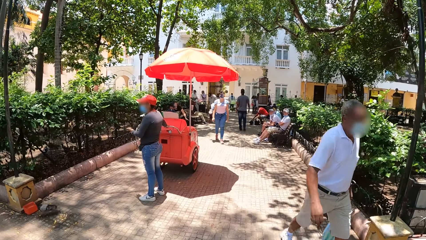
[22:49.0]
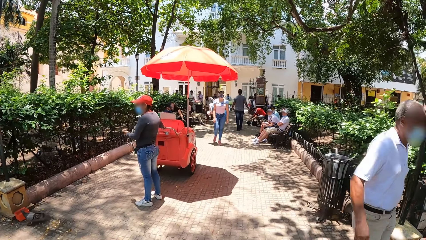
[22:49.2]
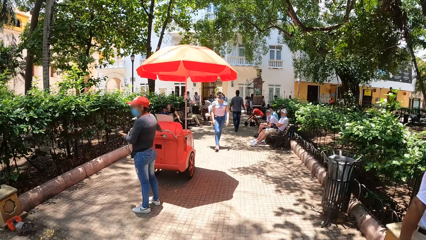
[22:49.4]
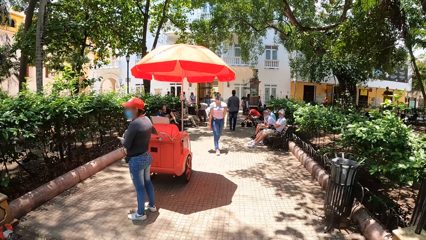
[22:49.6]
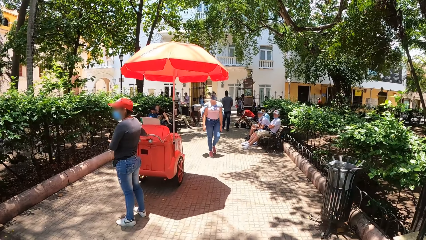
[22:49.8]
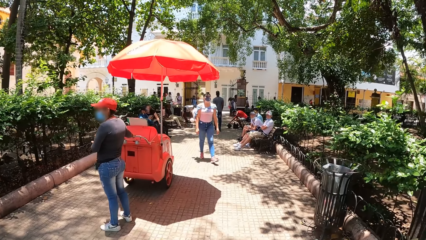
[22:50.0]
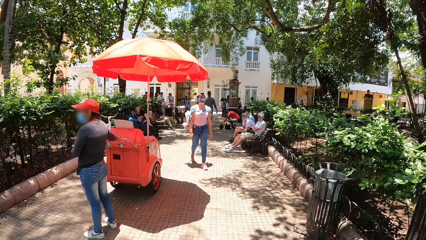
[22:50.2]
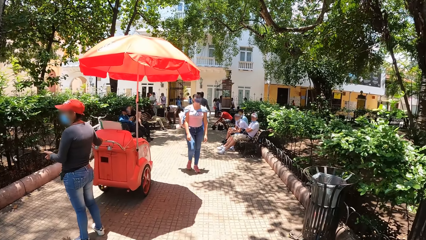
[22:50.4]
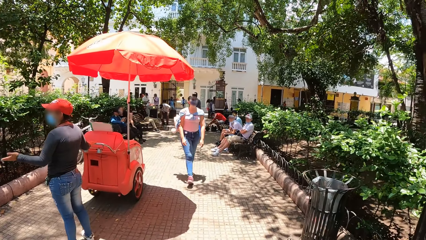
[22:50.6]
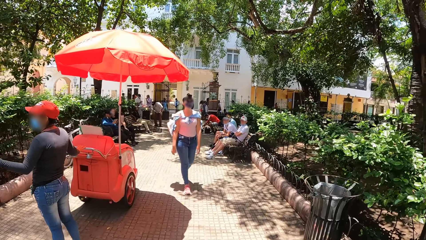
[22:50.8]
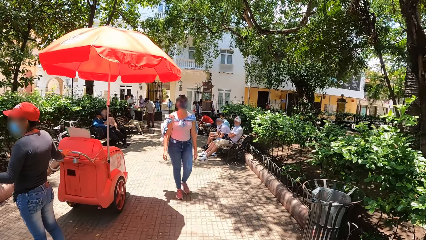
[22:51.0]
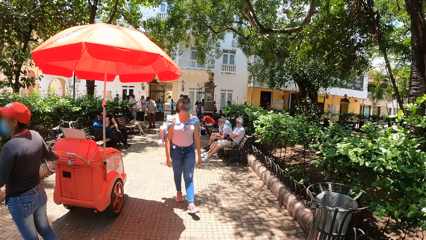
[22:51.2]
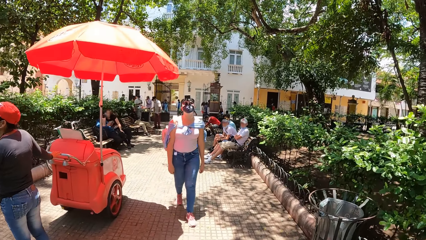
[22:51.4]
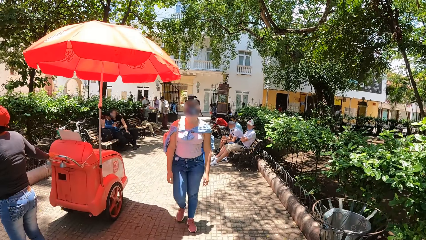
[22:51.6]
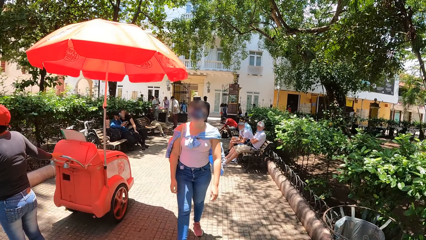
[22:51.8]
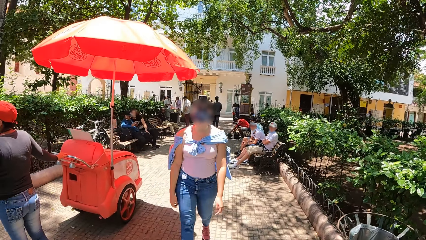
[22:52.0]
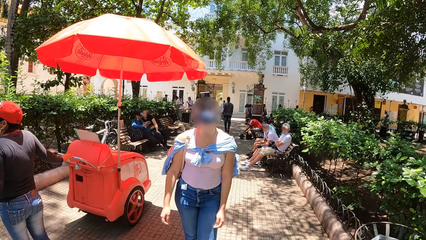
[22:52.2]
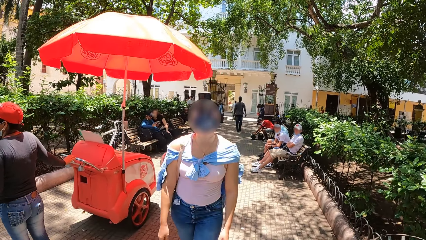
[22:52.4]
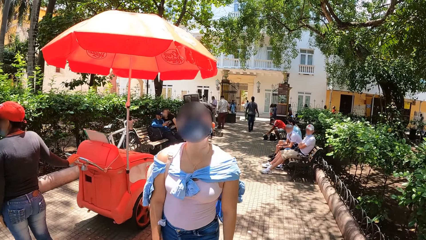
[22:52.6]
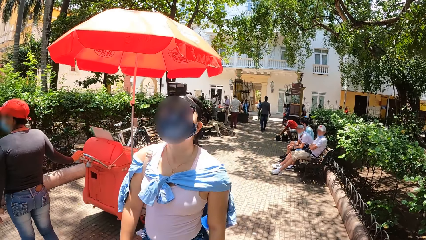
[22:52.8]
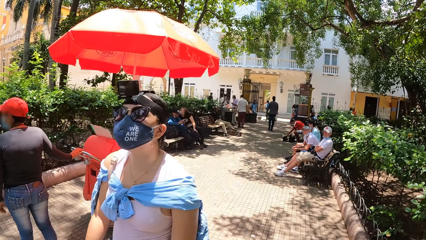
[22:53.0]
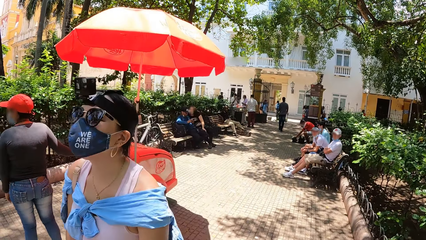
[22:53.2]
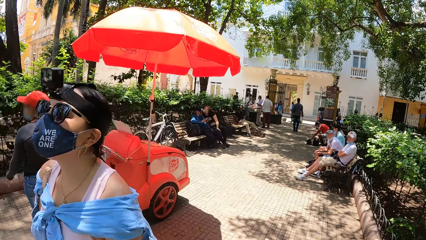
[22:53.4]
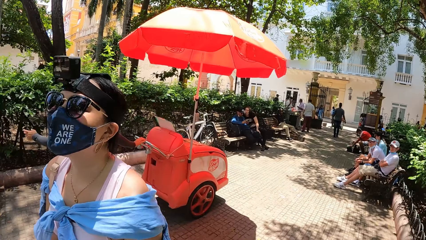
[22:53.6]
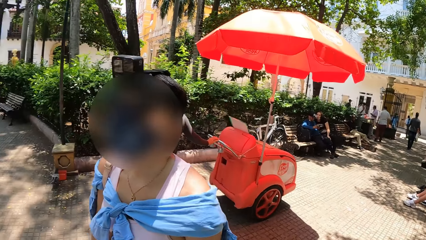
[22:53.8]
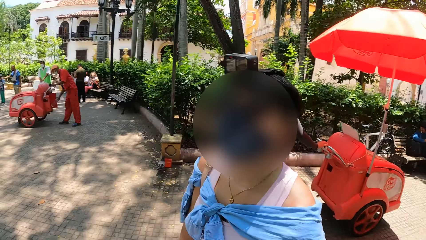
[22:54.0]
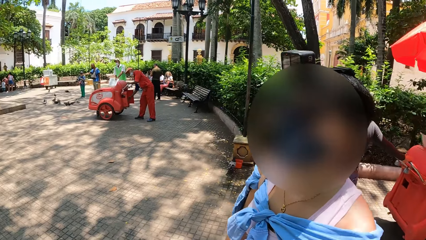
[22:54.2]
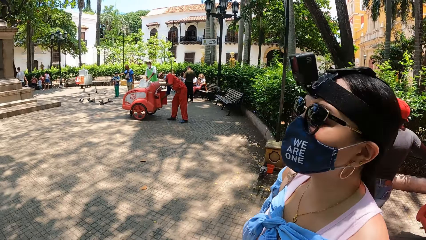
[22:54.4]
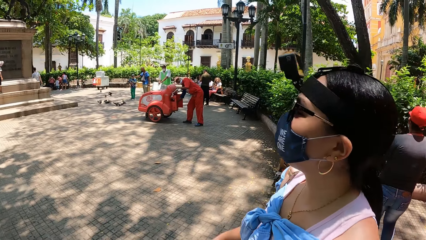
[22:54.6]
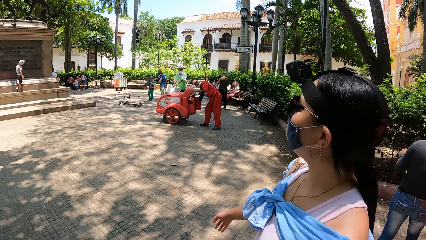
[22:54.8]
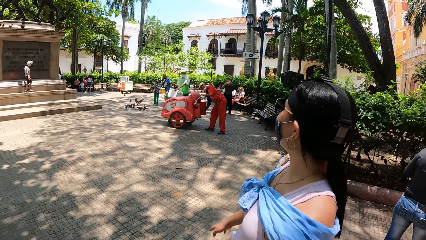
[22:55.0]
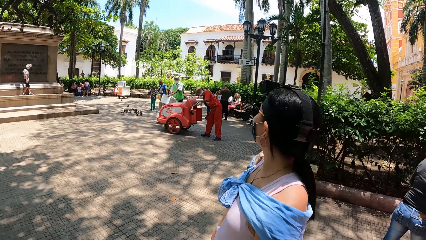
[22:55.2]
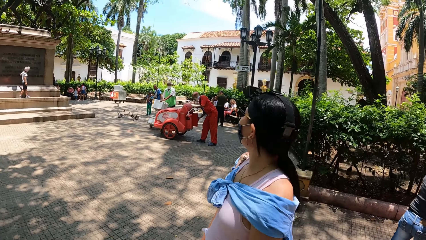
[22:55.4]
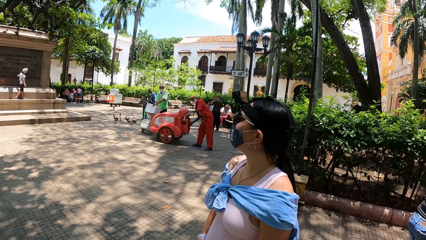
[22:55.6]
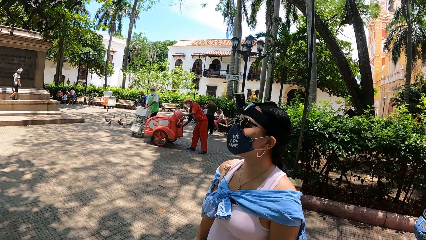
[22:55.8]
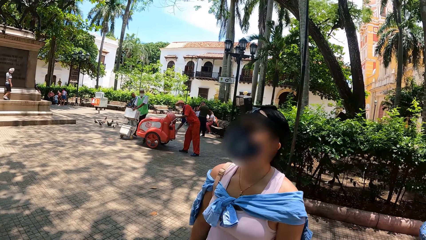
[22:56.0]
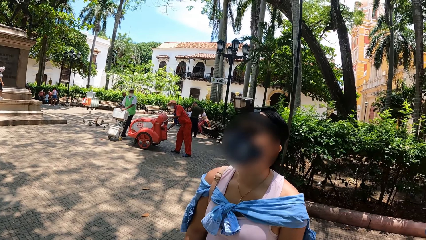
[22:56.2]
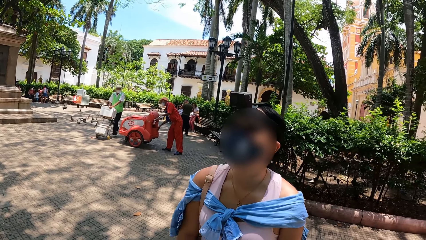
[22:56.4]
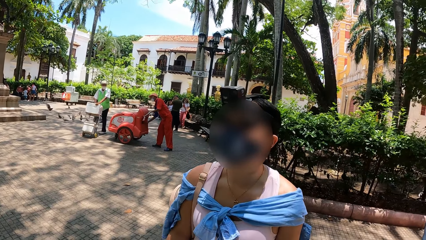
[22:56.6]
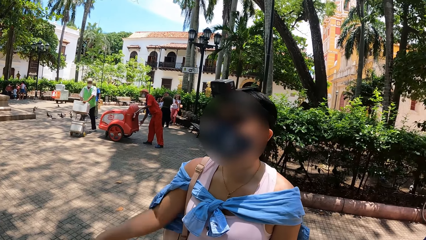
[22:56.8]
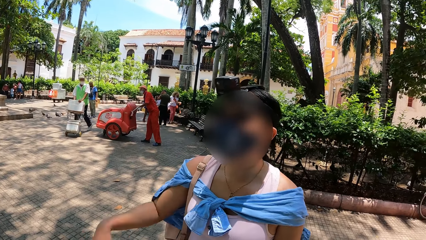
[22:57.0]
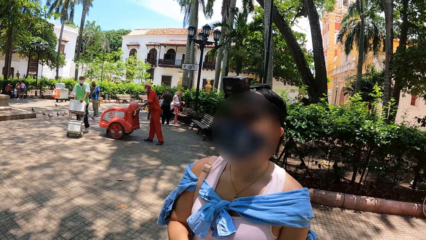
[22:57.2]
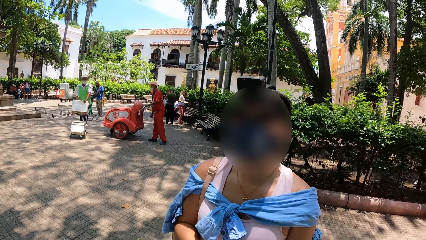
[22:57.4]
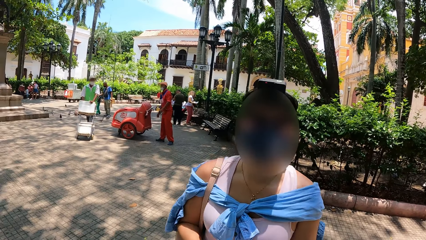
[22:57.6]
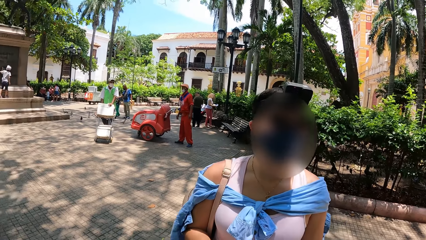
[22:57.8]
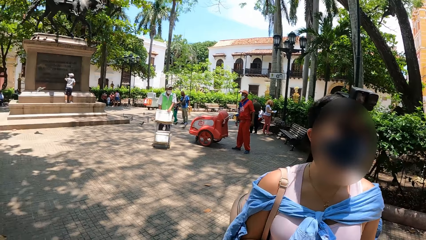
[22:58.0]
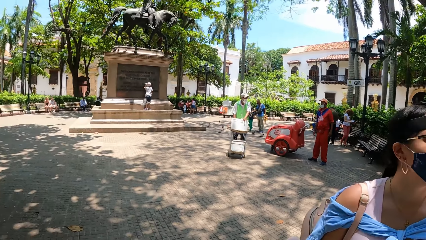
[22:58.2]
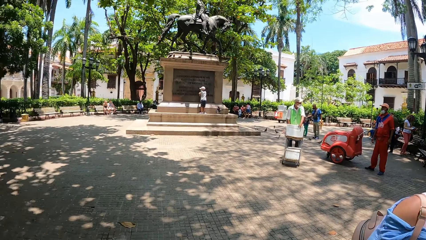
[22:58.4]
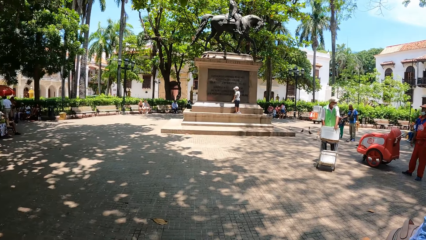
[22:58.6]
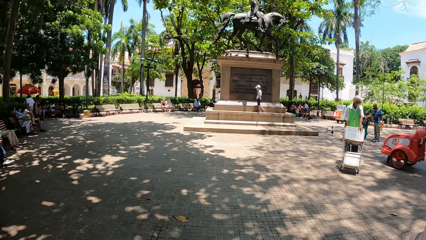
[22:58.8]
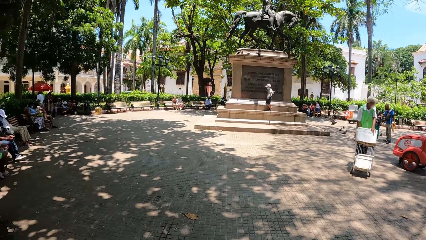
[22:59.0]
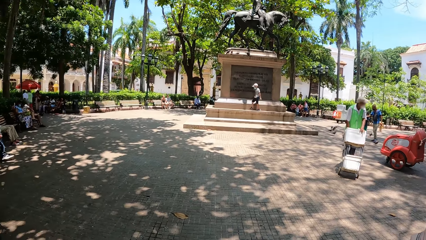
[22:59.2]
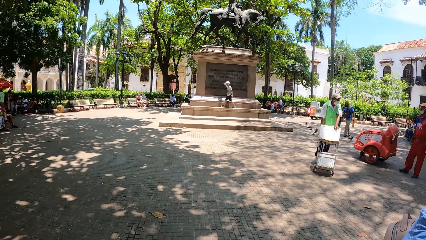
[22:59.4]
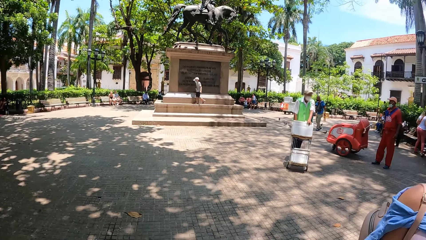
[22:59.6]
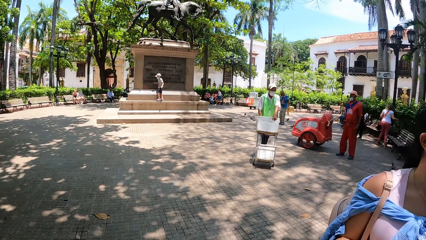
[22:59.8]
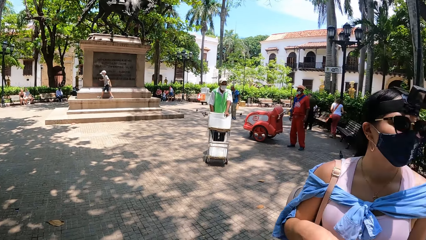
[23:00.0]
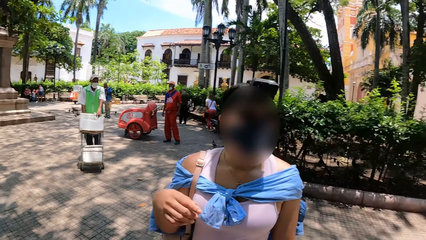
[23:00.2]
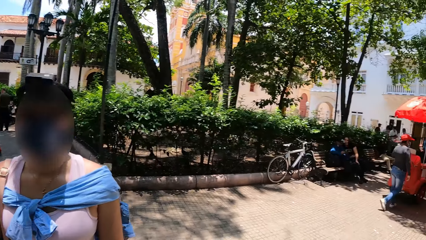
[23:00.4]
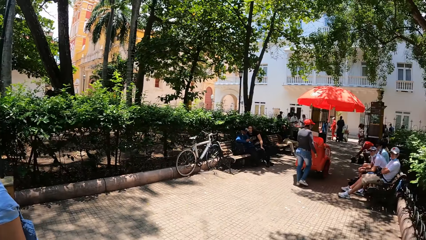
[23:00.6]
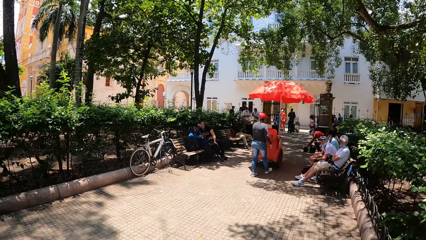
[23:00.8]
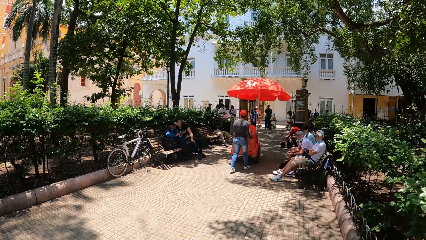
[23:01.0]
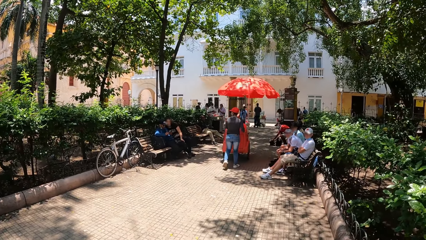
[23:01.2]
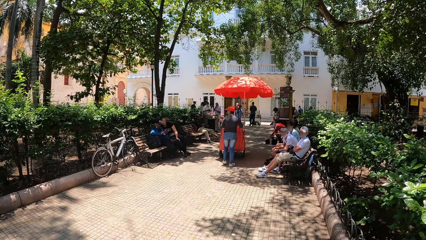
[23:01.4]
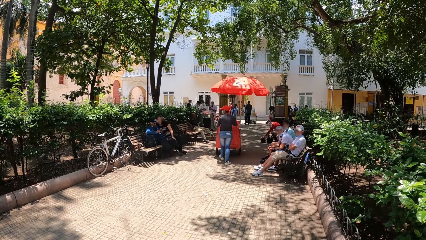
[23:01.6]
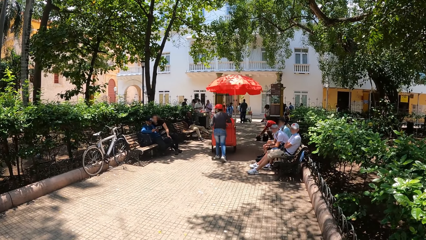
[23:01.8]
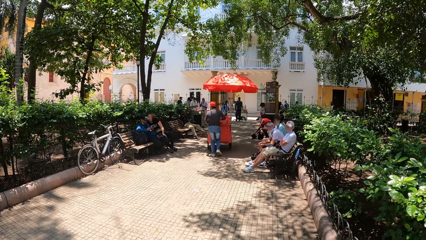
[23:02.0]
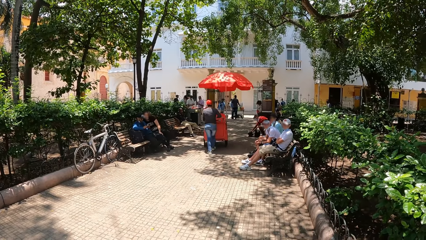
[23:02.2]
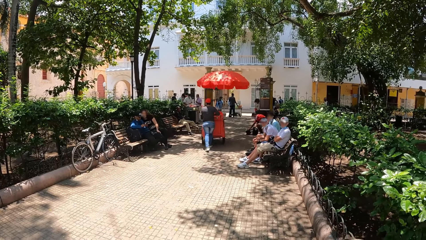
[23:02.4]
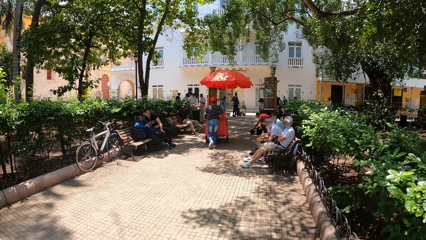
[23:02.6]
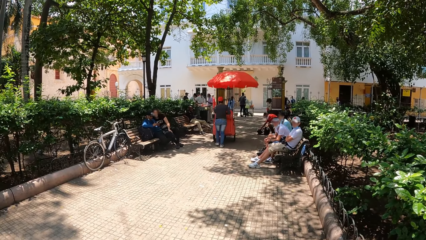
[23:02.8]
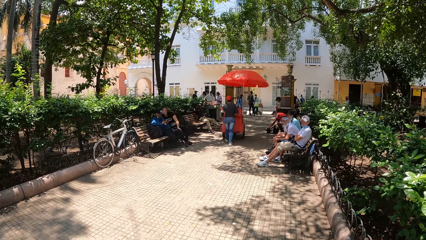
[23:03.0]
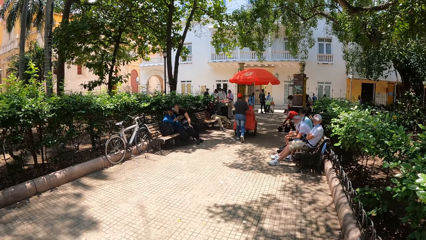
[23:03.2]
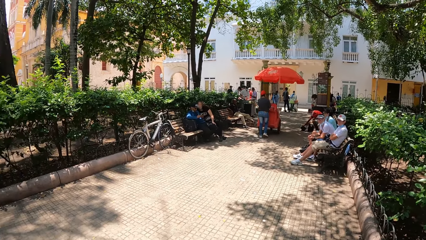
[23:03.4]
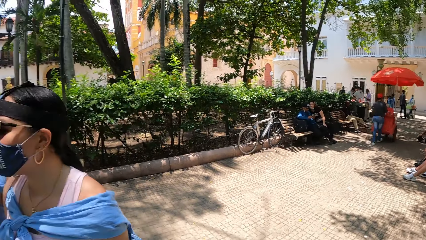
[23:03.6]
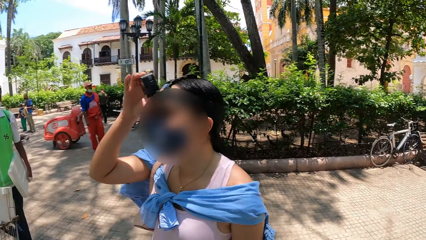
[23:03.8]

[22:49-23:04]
The camera wearer walks around. A lady walks around. The camera wearer looks around. They look around.
